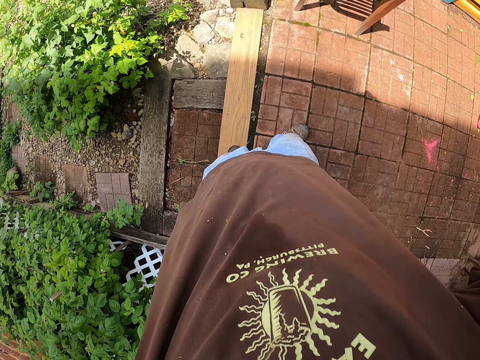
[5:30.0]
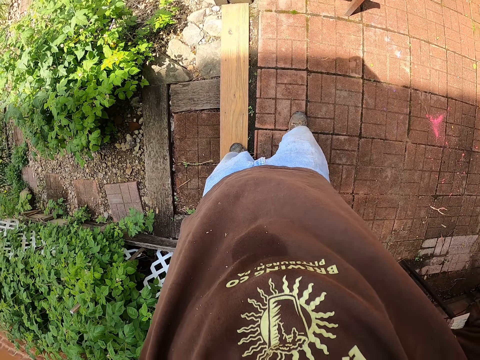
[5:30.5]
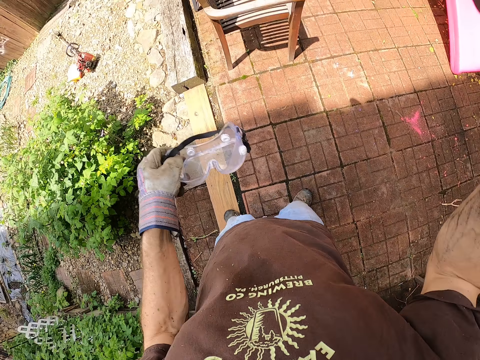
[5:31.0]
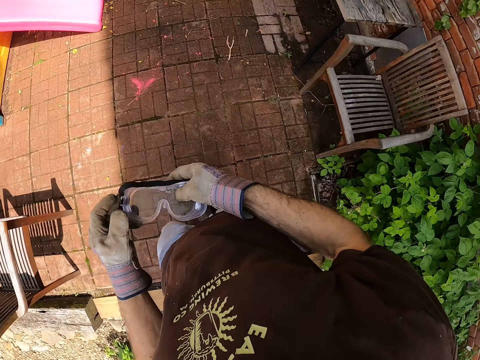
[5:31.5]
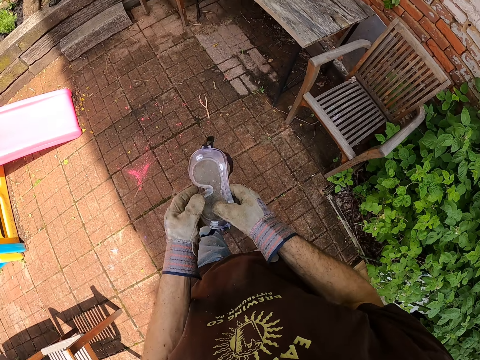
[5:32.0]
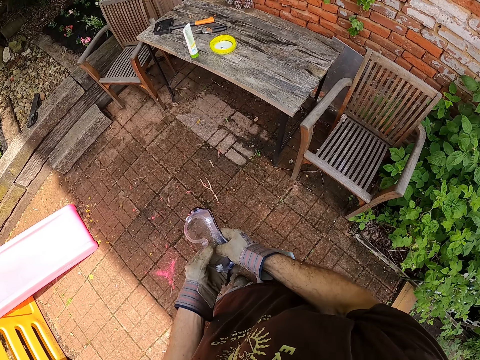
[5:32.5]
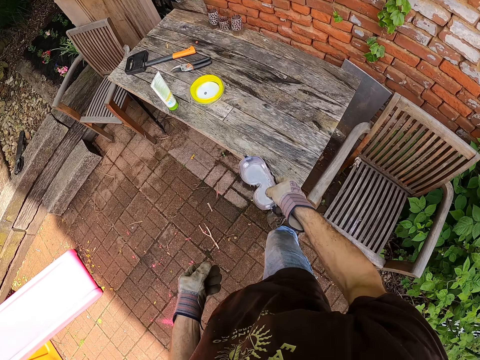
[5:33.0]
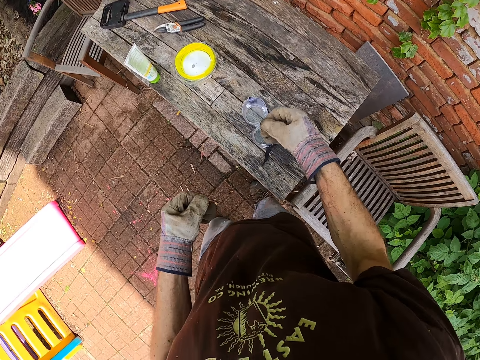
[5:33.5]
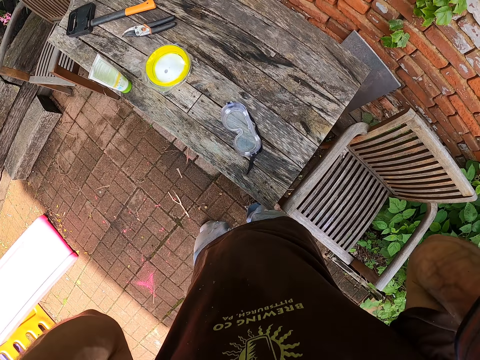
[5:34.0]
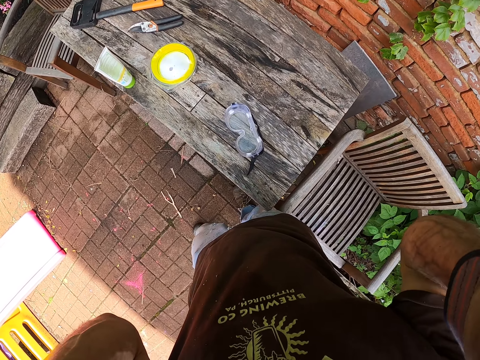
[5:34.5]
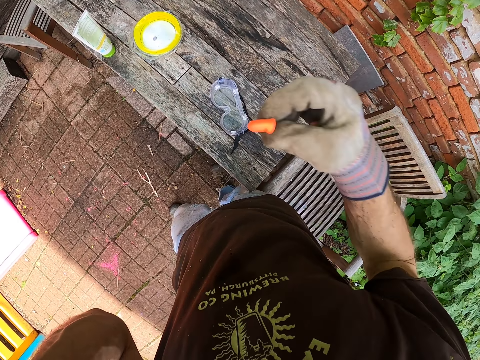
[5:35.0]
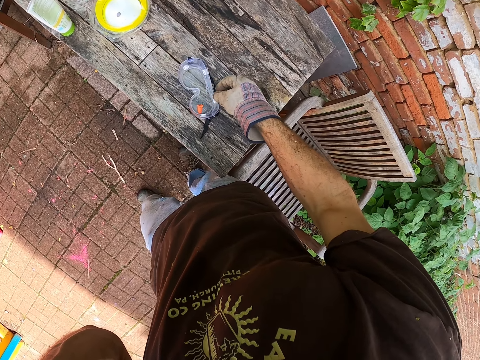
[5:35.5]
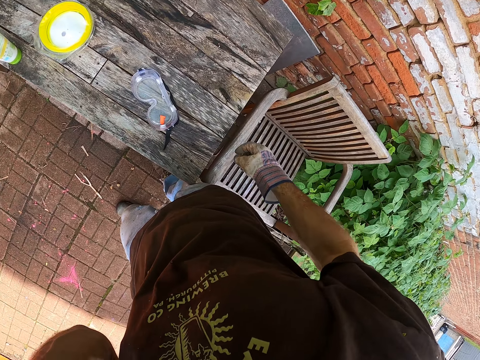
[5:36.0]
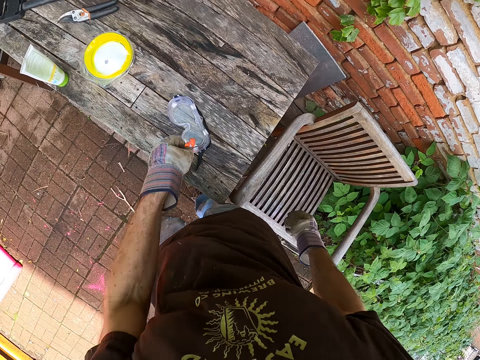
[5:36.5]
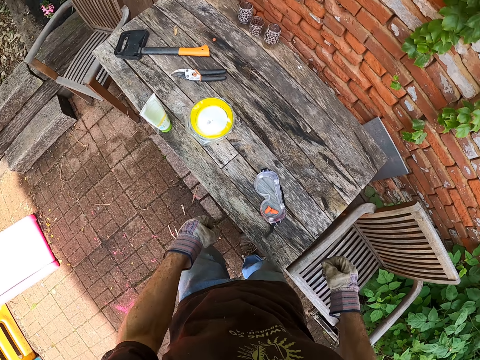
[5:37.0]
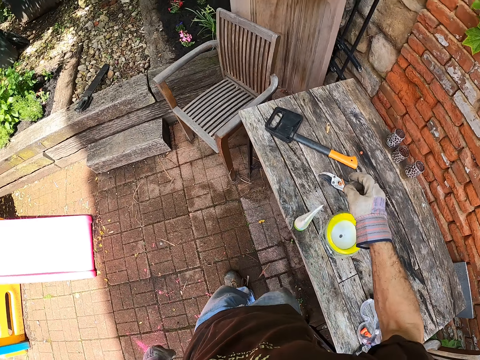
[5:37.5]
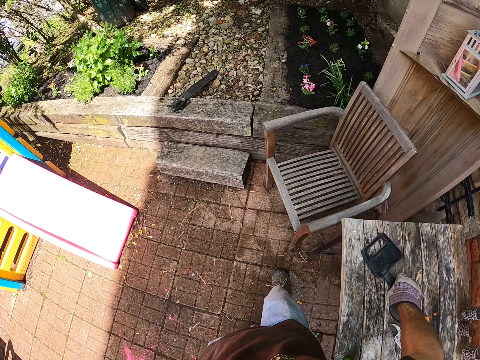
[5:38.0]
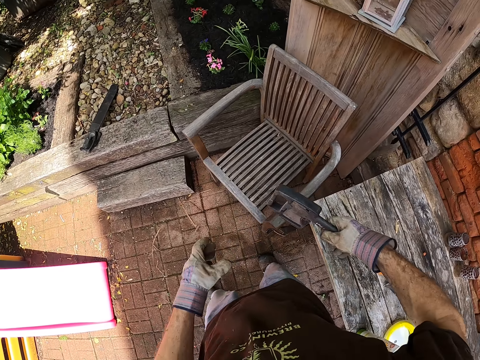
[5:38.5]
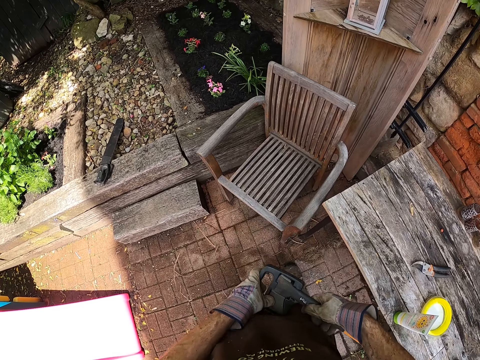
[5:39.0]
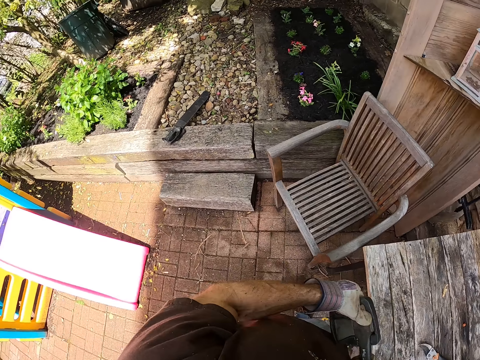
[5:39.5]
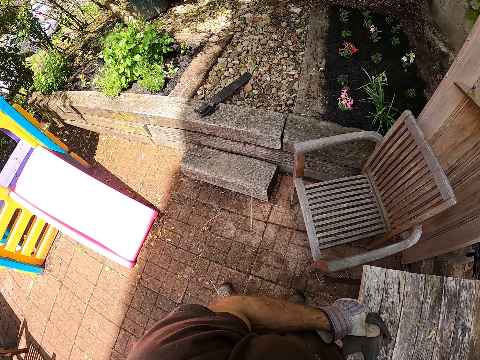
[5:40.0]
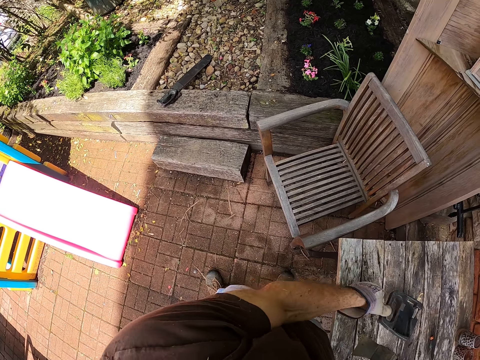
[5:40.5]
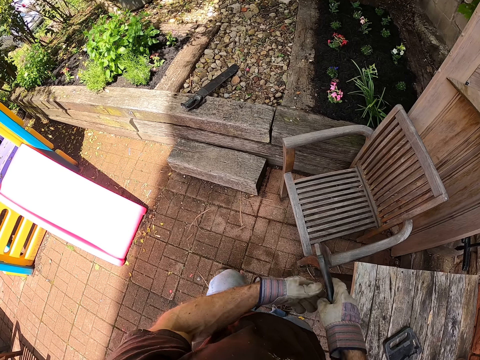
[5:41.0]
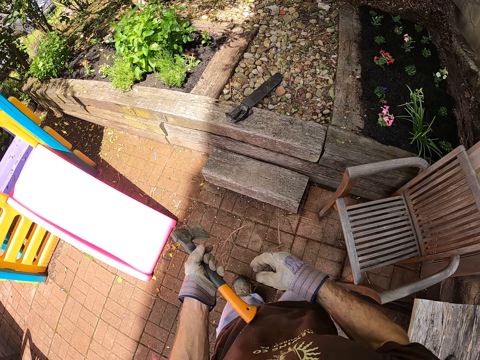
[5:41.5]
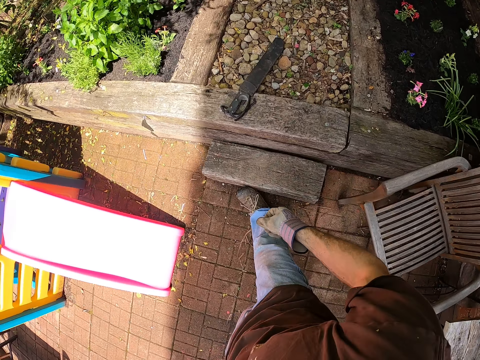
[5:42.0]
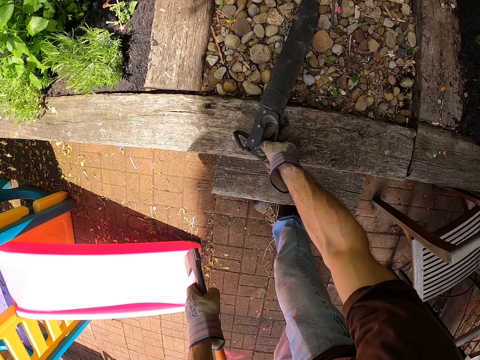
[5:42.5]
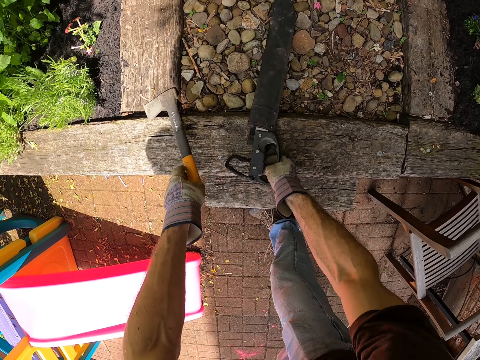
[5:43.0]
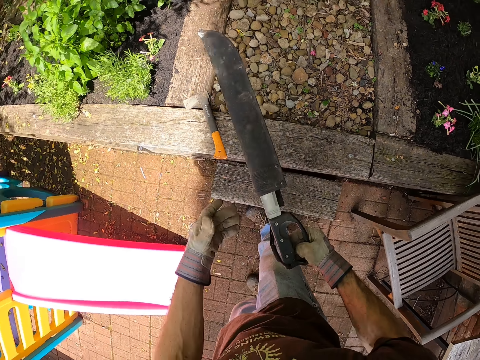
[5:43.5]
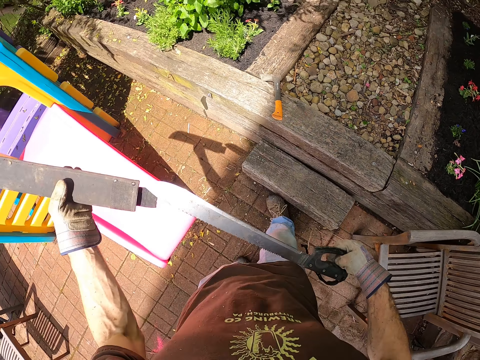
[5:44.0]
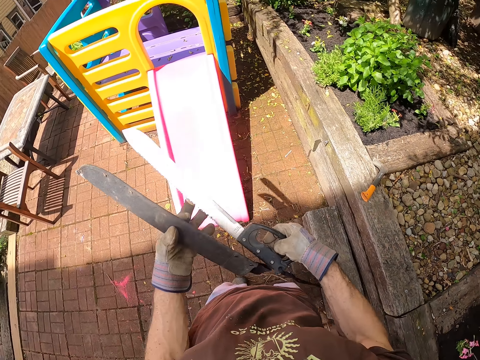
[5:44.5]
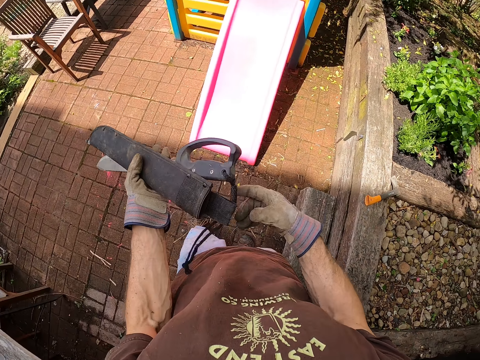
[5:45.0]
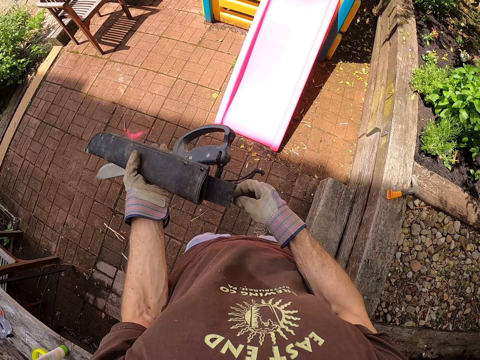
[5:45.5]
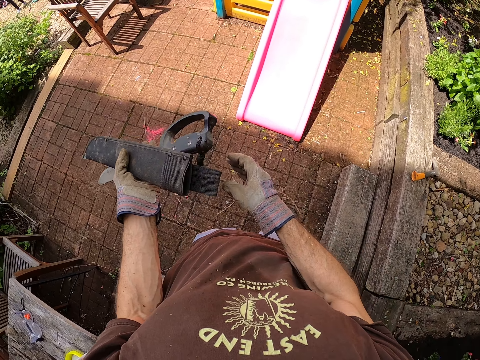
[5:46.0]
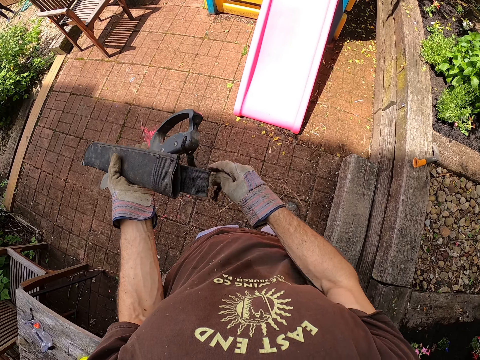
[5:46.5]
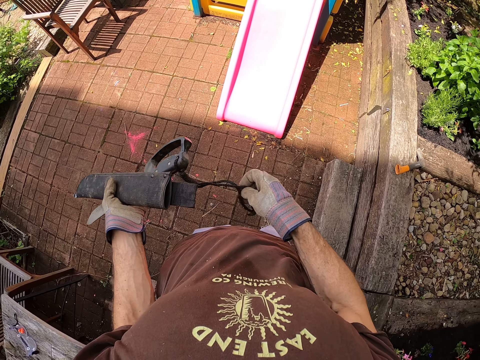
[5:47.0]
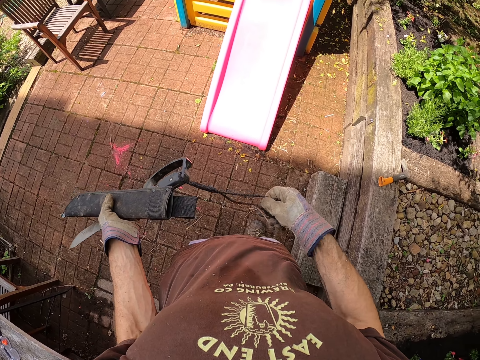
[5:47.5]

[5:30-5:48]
The camera wearer switches the safety glasses. They hold the safety glasses with both hands. They walk toward the table. They put the glasses on the table. They hold something with both hands. They hold an object. They put something on the safety glasses. They put something on the safety glasses again. They walk around the compound. They pick up a small axe from the table. They open the axe. They hold the axe with both hands. They pull the axe cover. They put the cover of the axe on the table. They throw the axe cover on the table. They switch the axe to the other hand. They pick up a machete from the garden. They walk around the compound. They put the axe on the slab. They pull the machete cover. They remove the machete from its cover. They switch the machete to the other hand. They pull the machete thread.

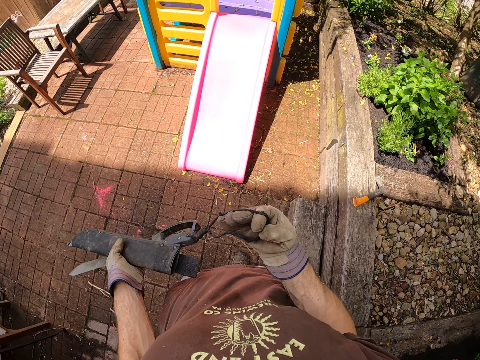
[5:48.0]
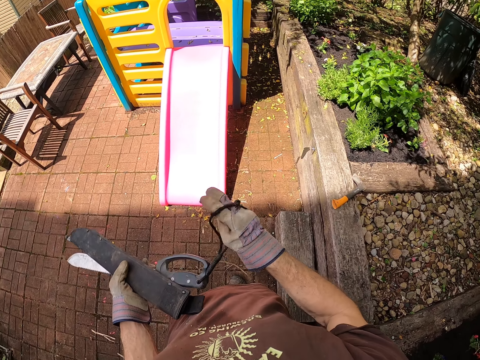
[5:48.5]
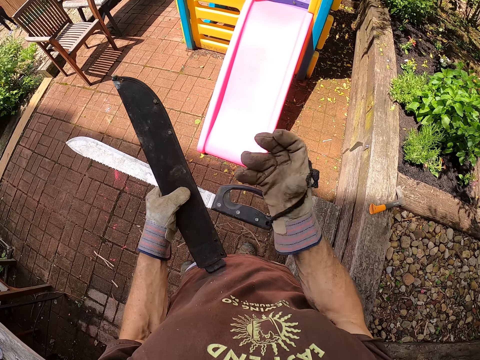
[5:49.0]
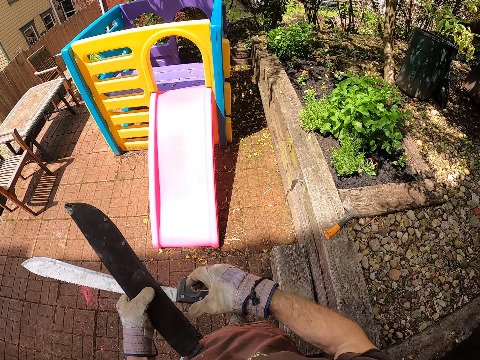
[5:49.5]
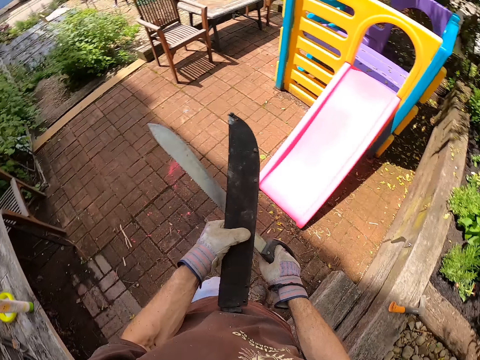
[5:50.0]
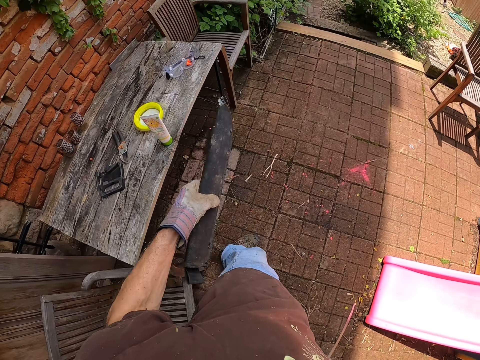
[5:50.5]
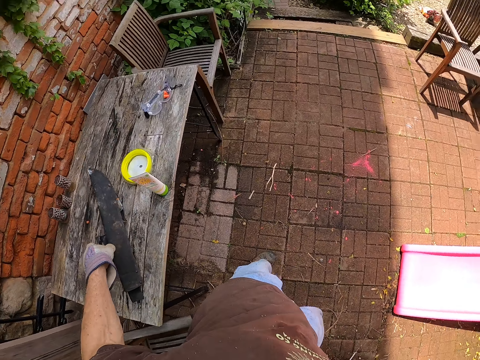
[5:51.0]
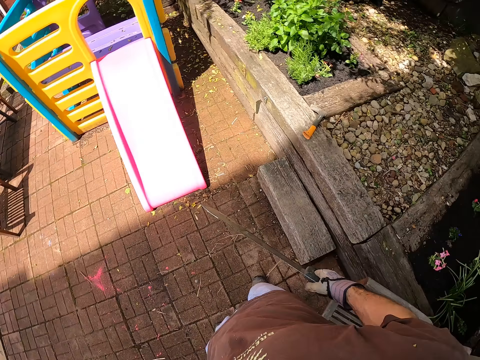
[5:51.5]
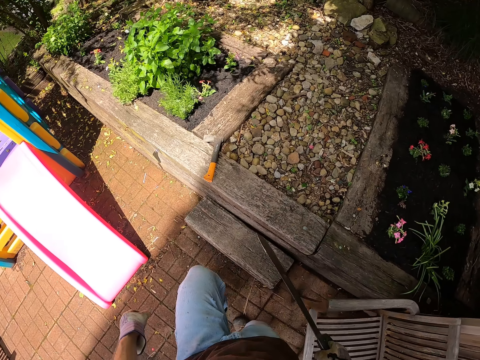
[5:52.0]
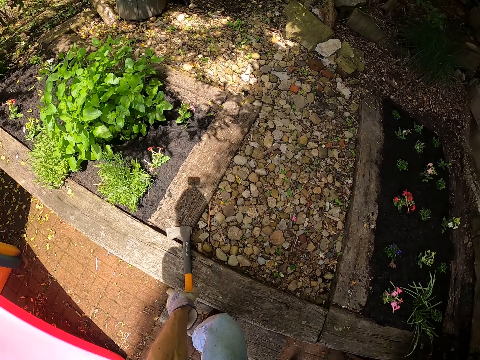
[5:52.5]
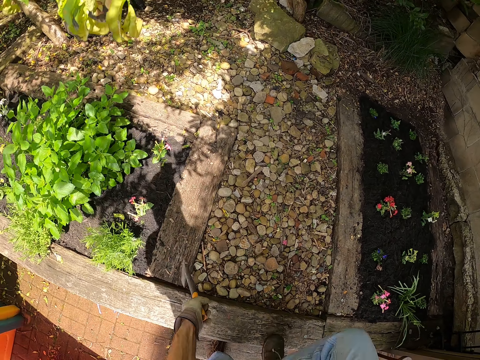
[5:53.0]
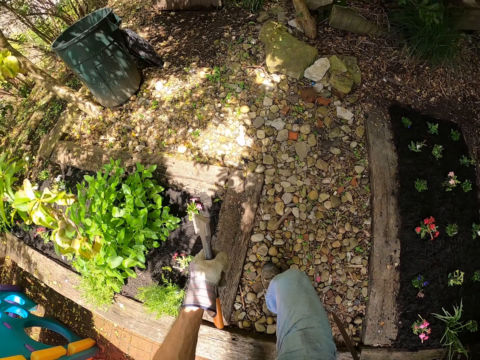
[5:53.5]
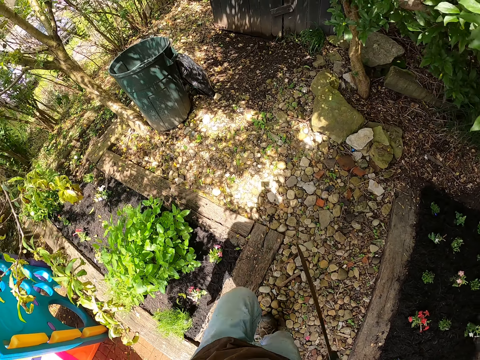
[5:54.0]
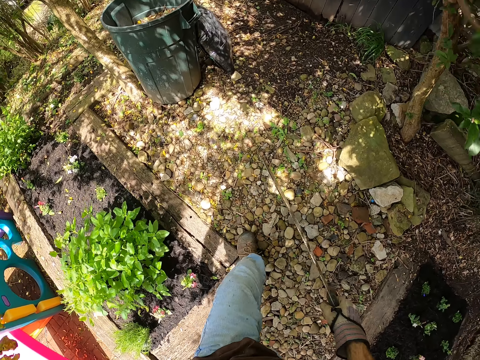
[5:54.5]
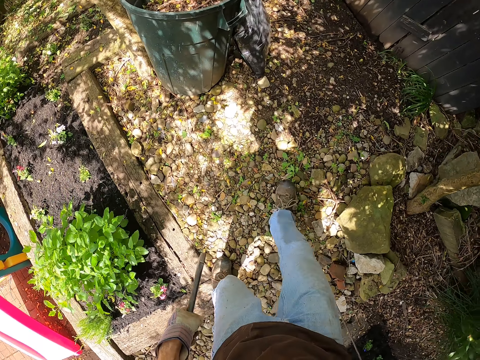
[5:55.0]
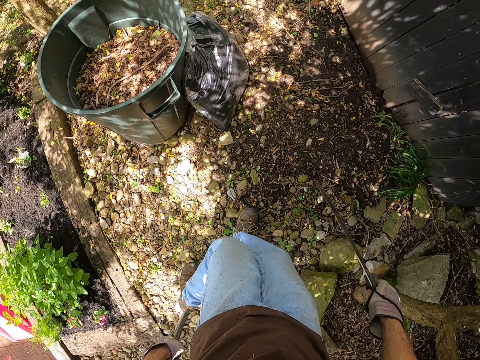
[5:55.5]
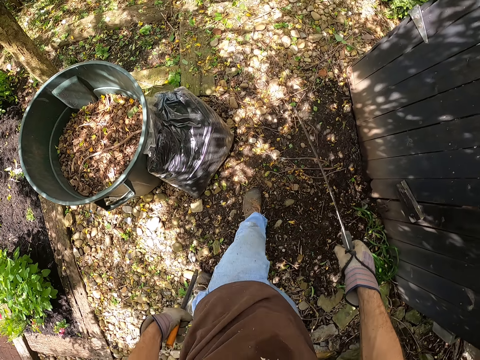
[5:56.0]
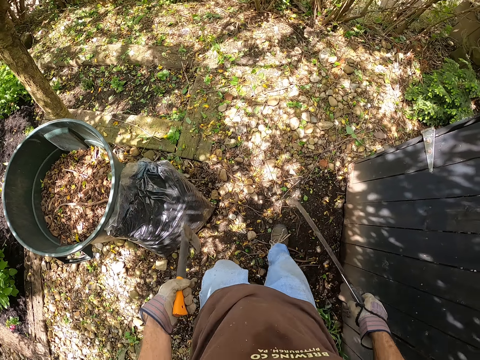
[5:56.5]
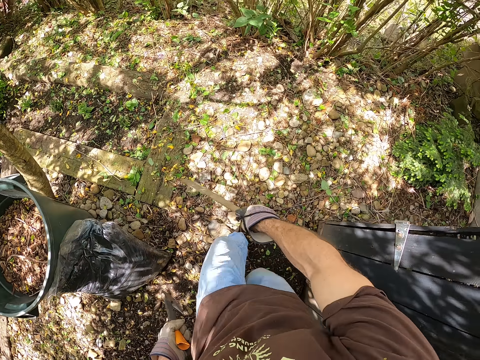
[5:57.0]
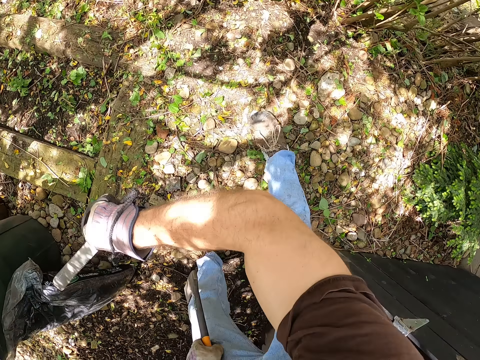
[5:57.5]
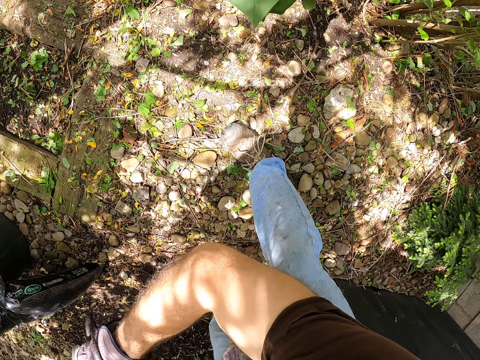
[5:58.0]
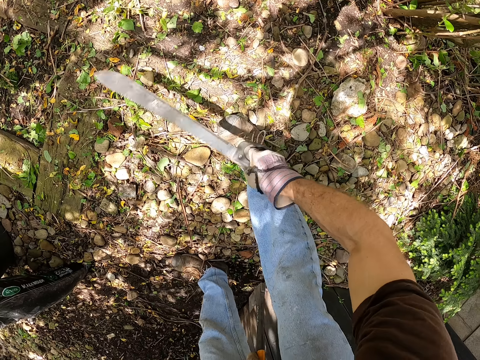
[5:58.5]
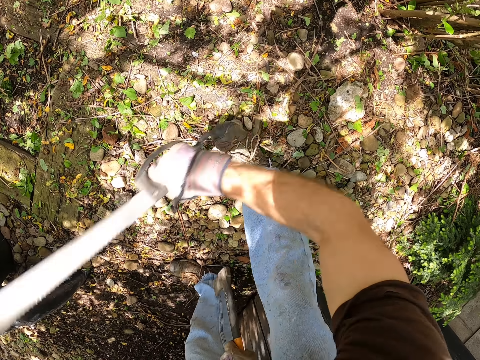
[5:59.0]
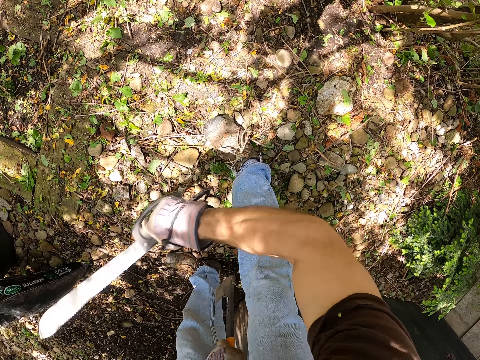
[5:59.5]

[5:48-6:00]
The camera wearer puts his hand in the machete thread. He holds the machete firmly. He switches the machete to the other hand. He walks around the compound. He puts the machete cover on the table. He climbs the stair. He picks up the axe. He steps on the garden. He walks around the garden. He cuts the weeds with the machete.
